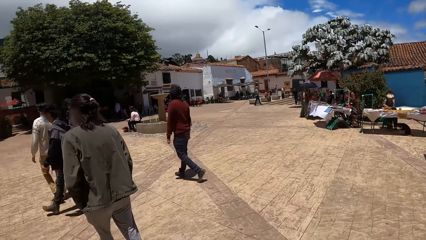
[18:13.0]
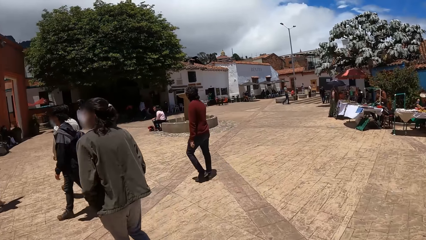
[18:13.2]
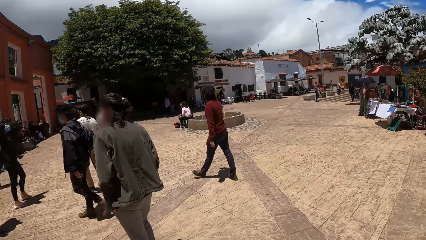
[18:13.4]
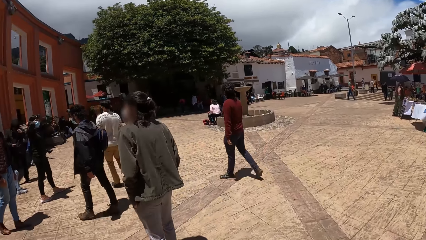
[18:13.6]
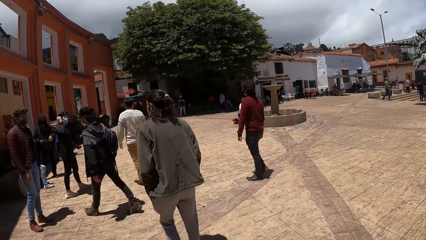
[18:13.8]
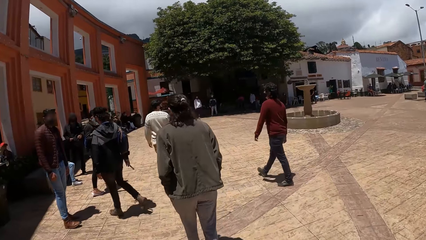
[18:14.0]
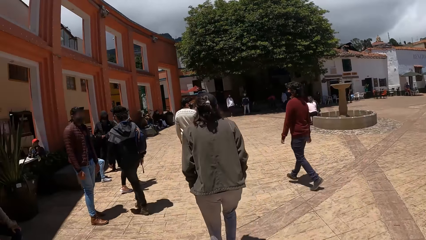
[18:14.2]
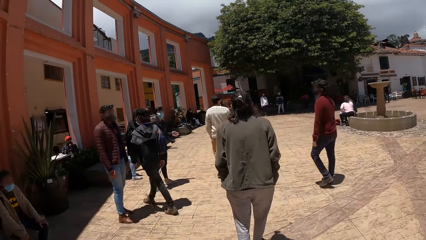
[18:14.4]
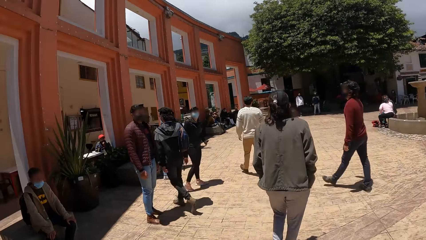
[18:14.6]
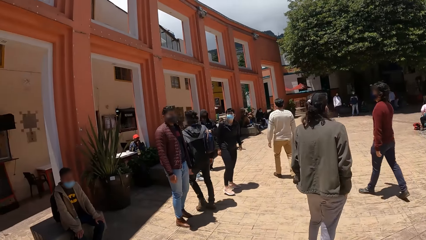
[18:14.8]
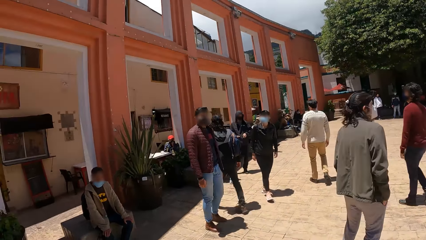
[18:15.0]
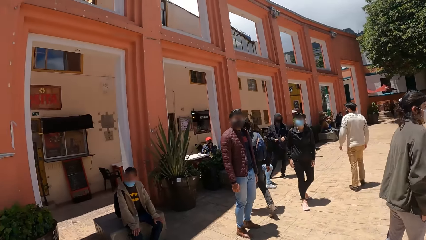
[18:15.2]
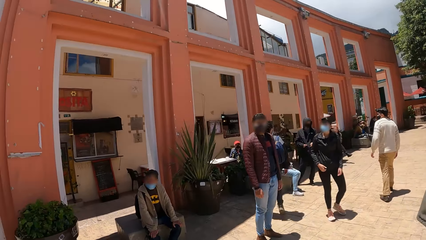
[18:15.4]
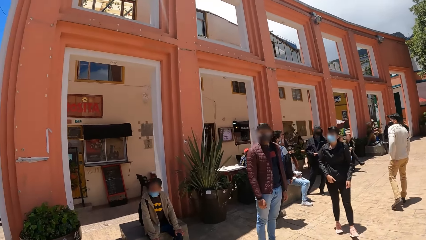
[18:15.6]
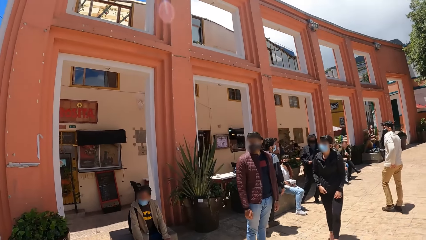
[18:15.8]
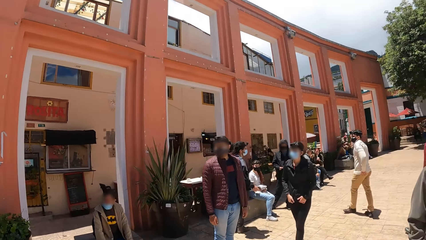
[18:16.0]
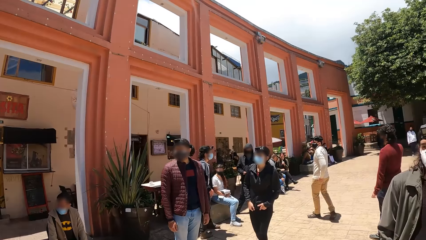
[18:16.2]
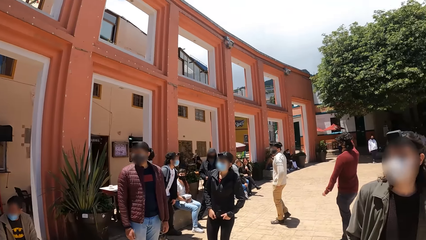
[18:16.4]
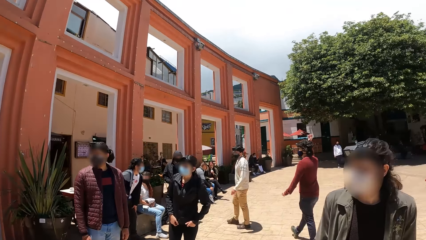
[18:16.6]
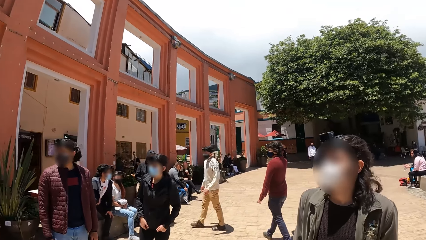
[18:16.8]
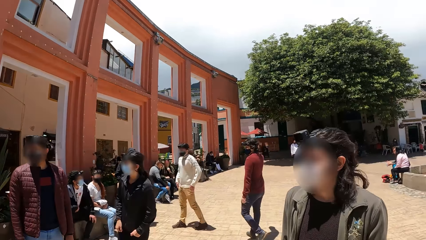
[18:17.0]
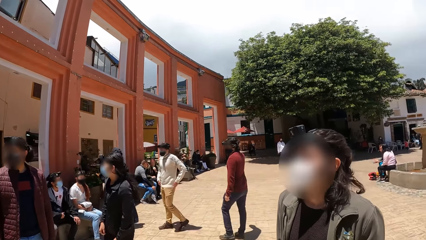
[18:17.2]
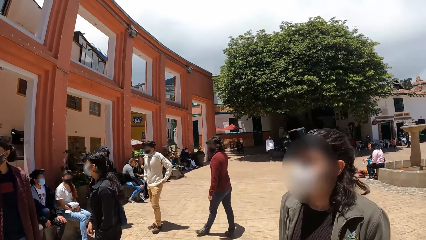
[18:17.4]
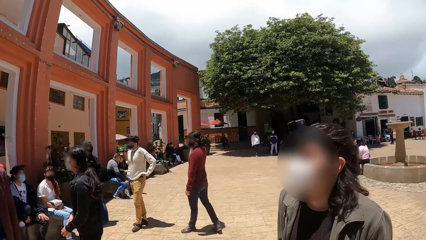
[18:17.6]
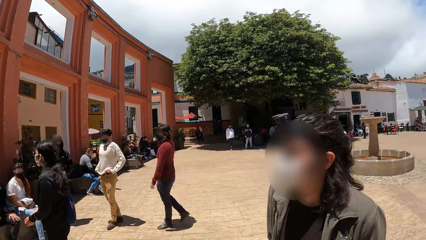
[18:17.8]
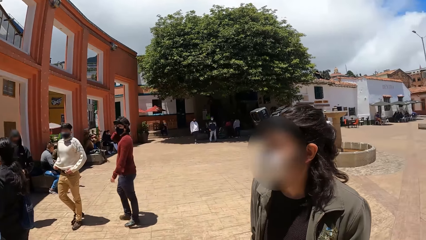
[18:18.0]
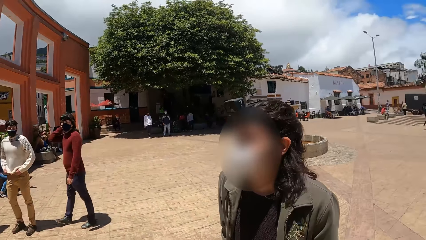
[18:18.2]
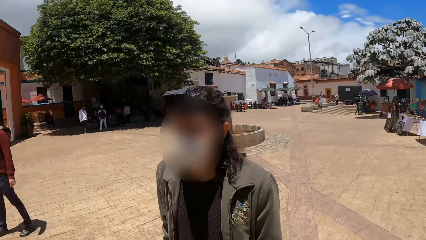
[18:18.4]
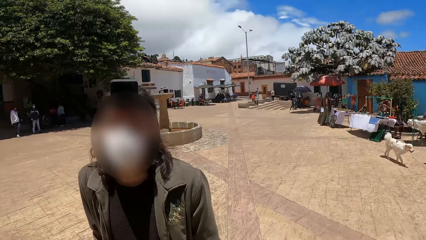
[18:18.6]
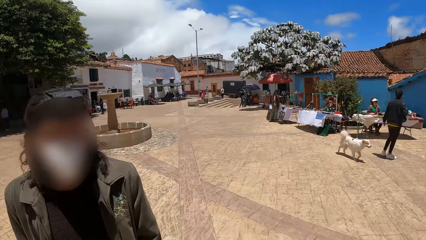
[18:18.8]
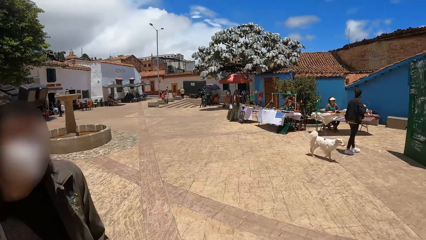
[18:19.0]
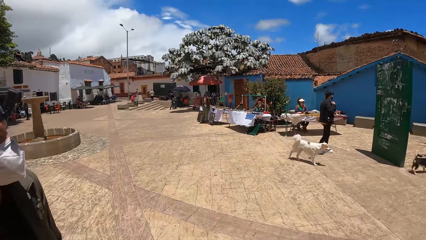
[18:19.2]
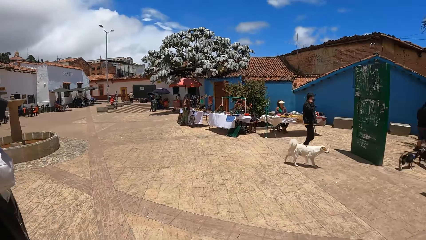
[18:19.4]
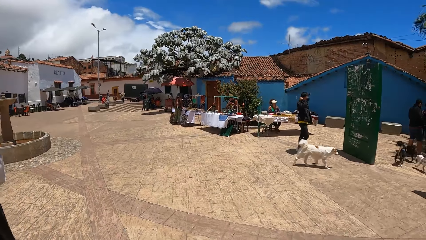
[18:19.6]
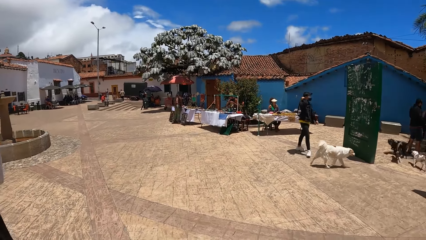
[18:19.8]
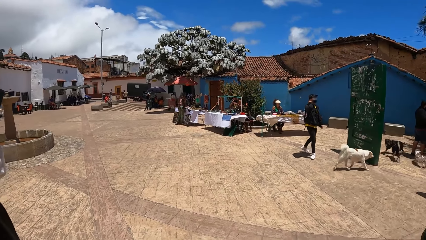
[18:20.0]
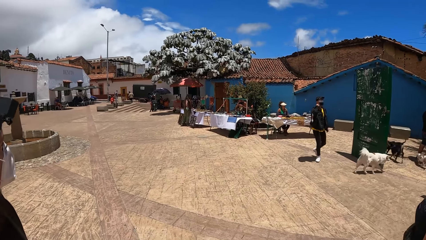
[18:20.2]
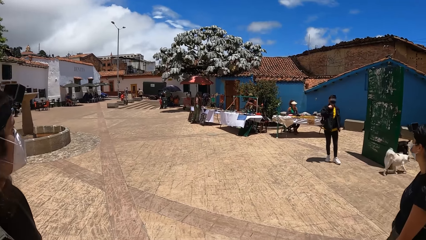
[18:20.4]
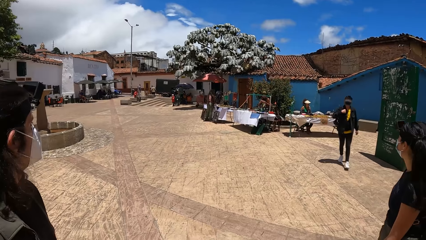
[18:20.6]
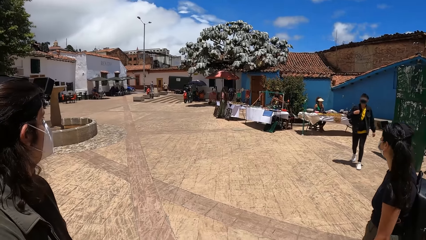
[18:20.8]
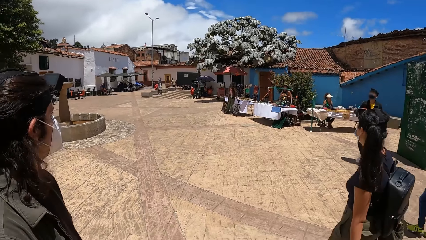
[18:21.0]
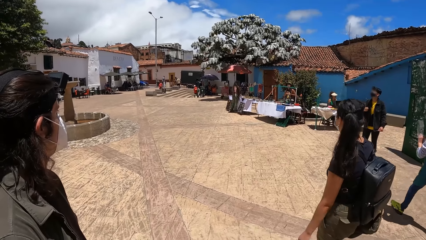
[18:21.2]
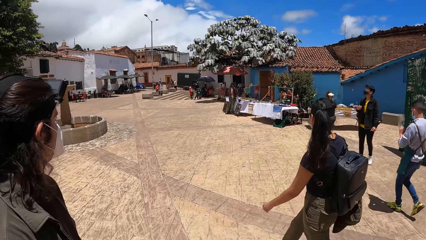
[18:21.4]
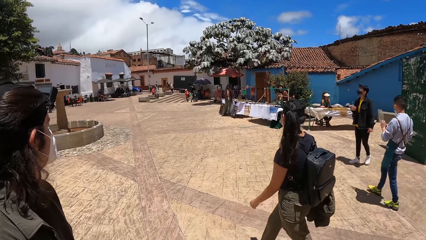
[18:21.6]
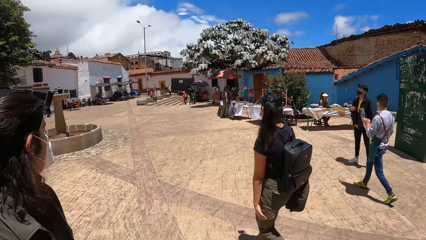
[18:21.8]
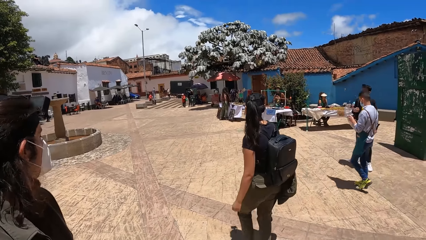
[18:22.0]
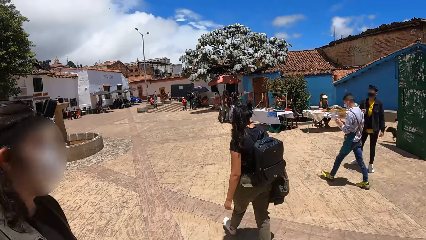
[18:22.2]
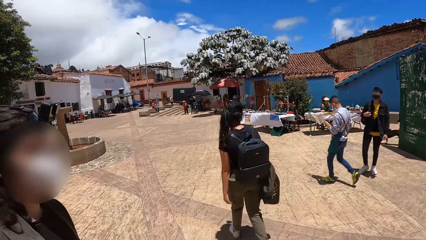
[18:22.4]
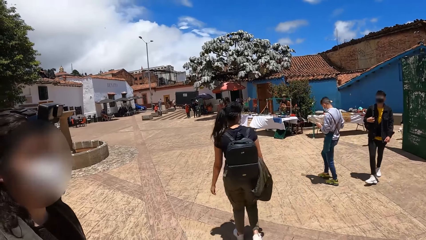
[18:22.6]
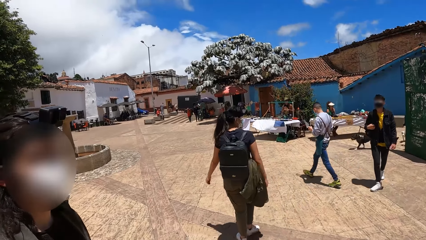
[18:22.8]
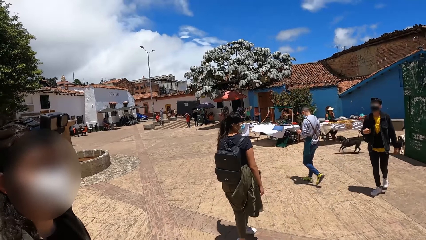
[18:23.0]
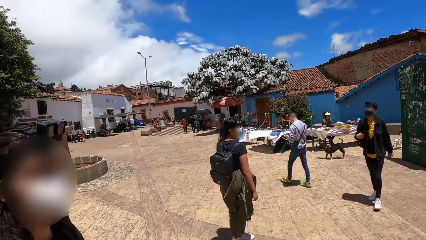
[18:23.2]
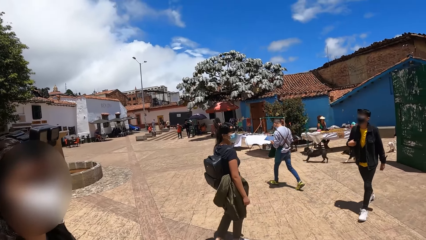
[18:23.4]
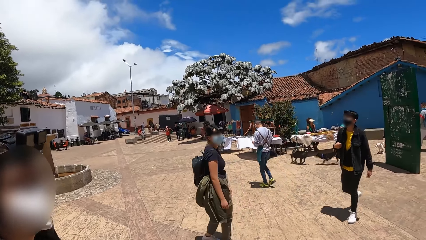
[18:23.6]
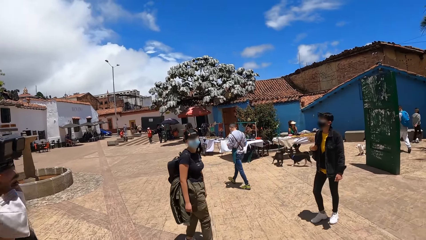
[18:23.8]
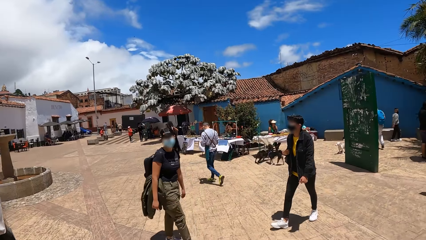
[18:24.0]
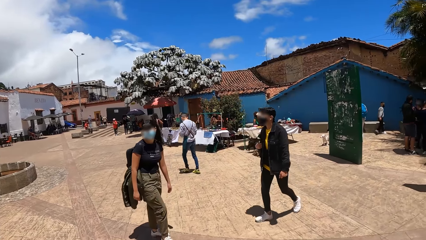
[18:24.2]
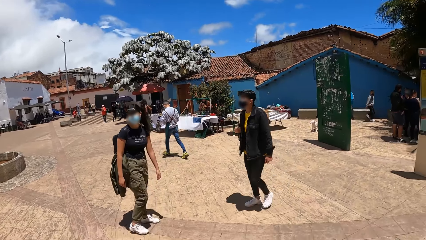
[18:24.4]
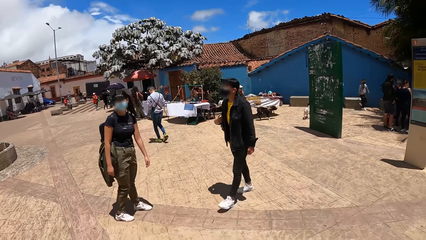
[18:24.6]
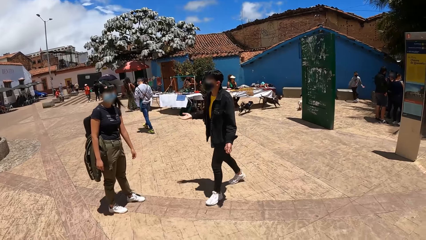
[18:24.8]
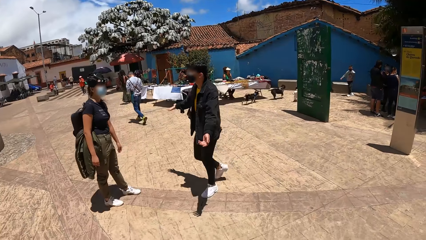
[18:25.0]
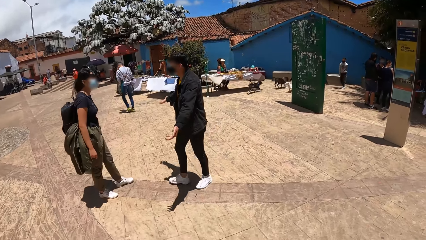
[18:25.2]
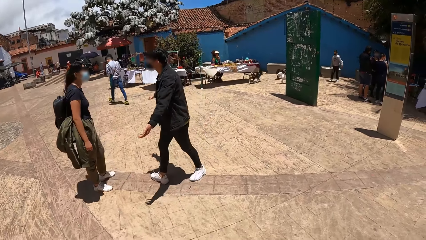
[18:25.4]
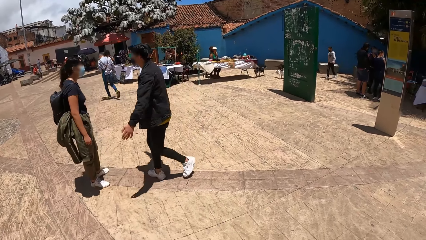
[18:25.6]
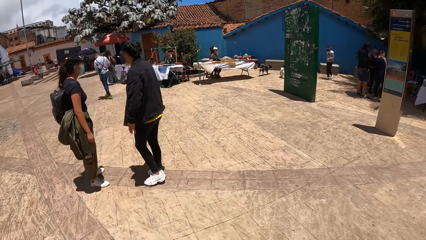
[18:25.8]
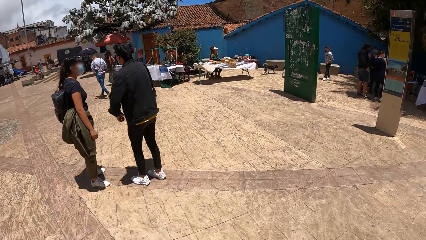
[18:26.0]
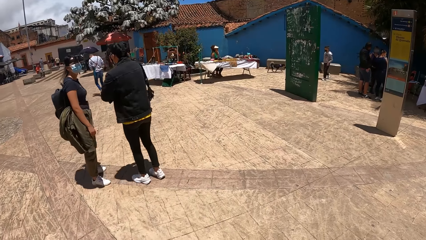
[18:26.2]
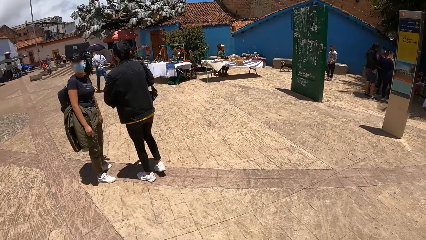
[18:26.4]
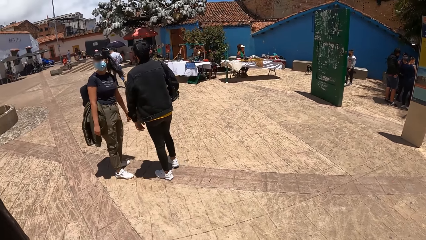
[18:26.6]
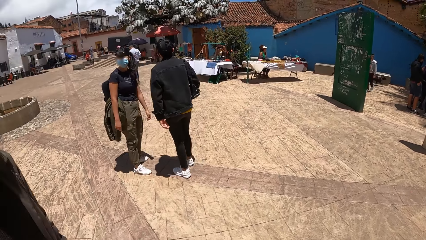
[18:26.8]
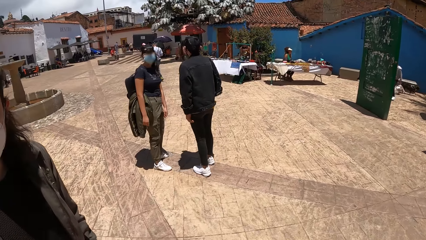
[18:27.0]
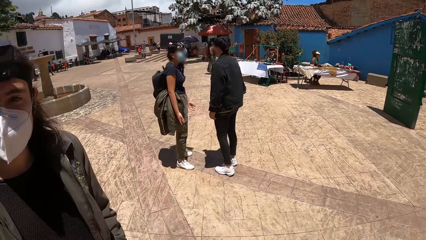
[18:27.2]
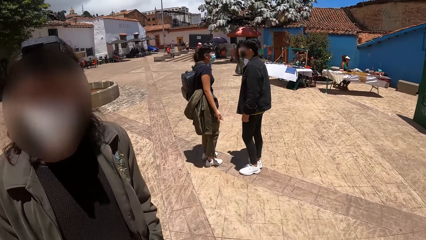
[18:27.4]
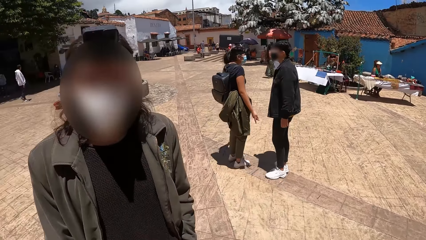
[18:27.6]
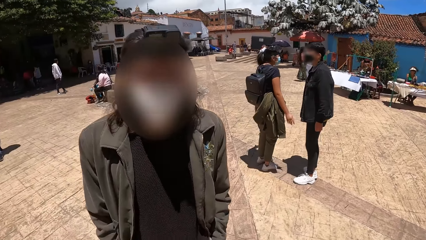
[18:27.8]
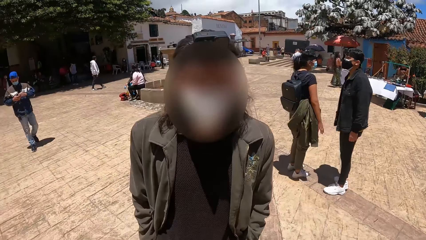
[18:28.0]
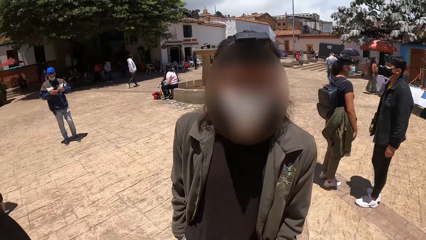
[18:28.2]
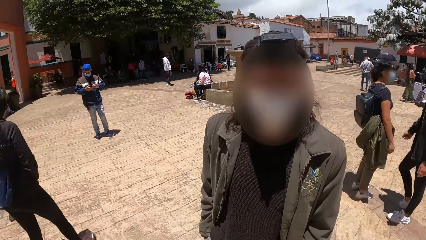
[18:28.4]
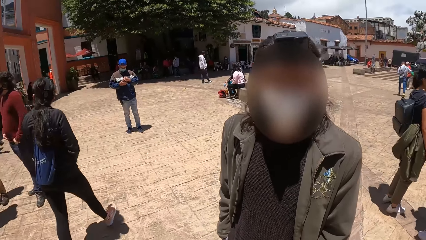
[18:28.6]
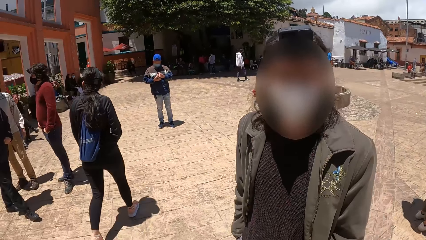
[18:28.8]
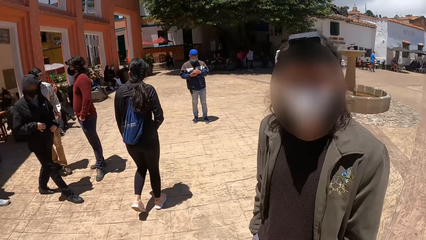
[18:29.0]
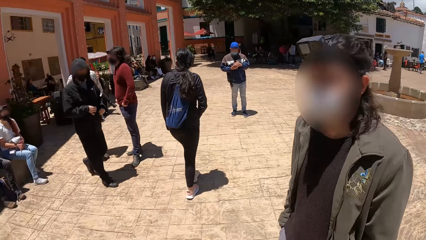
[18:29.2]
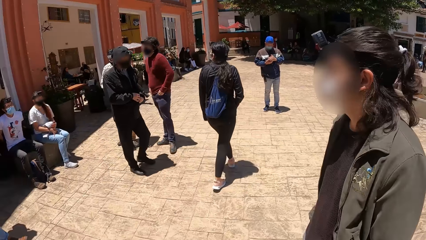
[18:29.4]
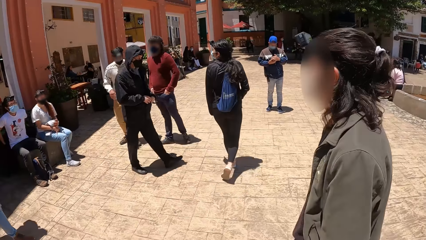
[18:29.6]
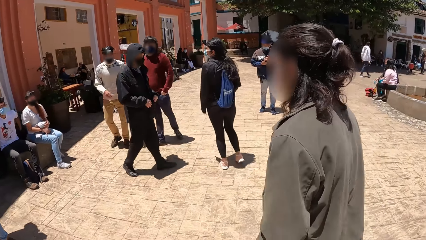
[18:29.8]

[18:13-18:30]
The camera wearer looks around. A dog runs across the pavement. Another dog, a third dog and a fourth dog run across the pavement. A man adjusts a purse on his right shoulder with his right hand. Another man converses with the camera wearer. The first man converses with a woman. A person interacts with the camera wearer. A third man holds a phone with his right hand.
